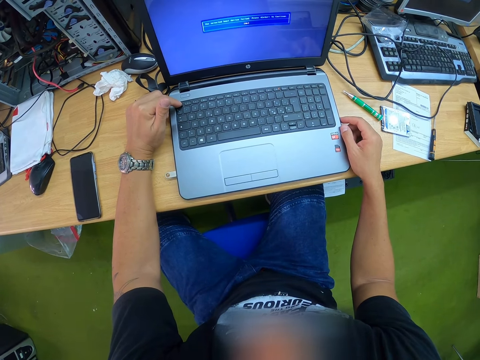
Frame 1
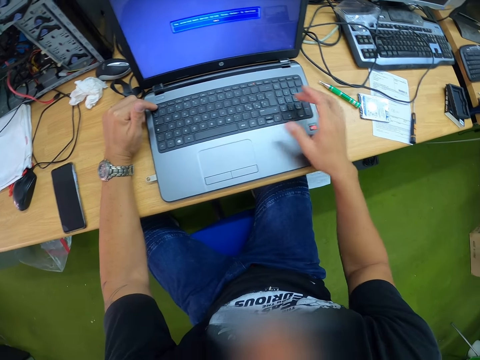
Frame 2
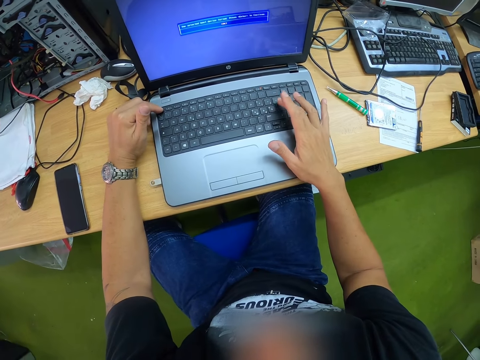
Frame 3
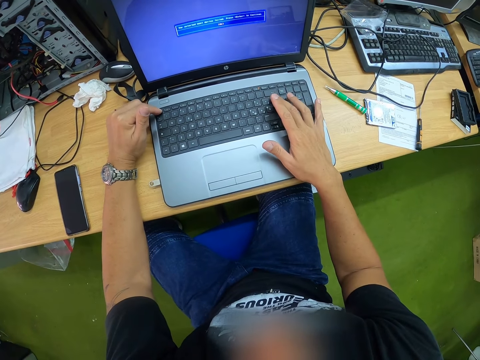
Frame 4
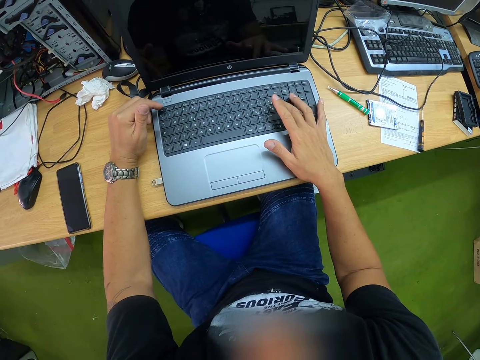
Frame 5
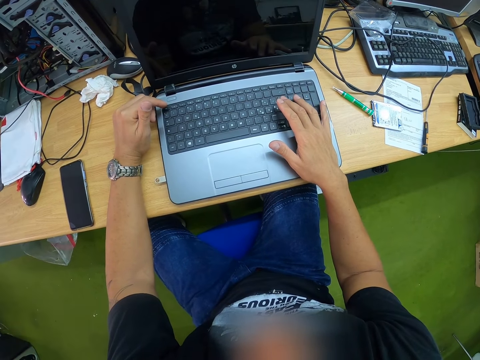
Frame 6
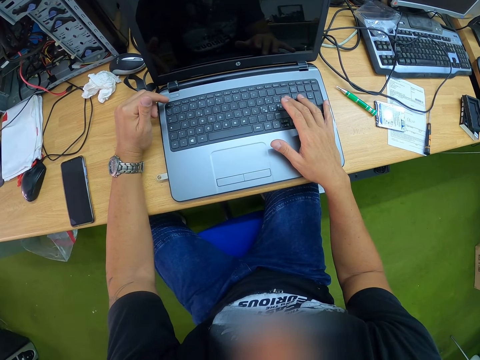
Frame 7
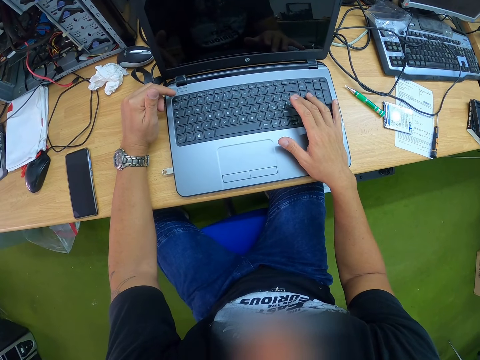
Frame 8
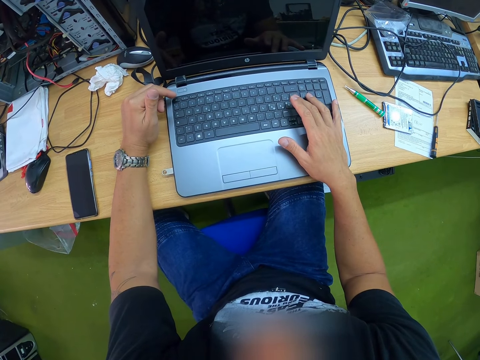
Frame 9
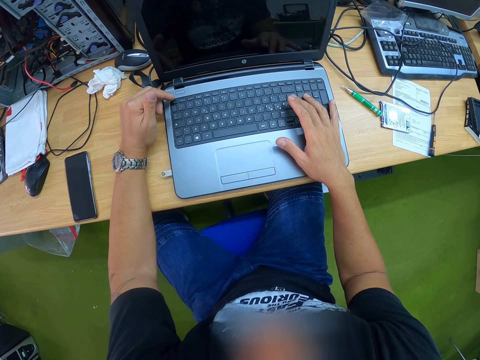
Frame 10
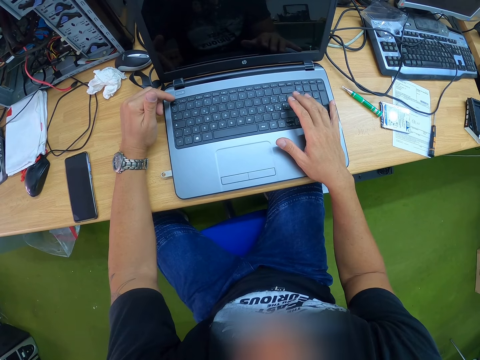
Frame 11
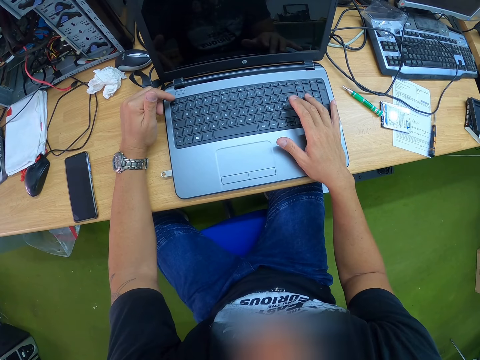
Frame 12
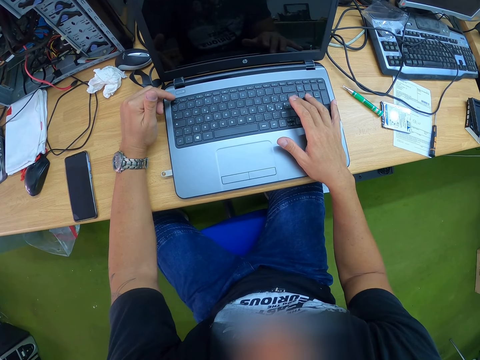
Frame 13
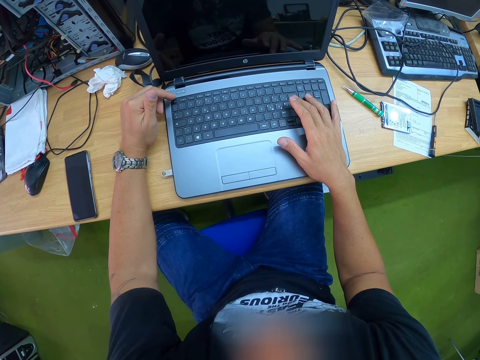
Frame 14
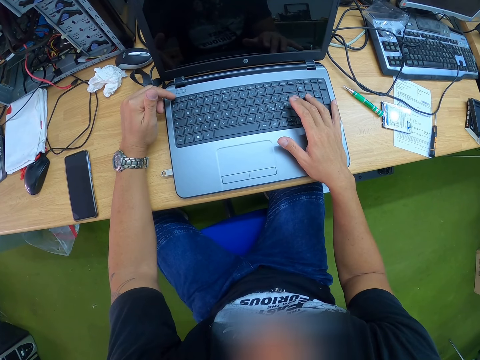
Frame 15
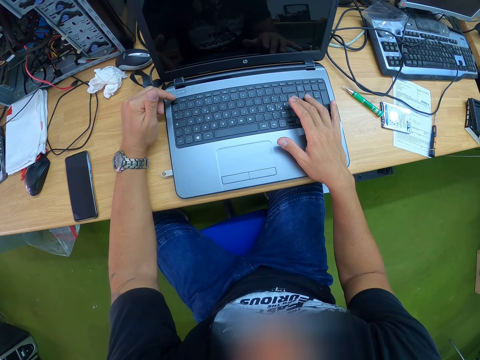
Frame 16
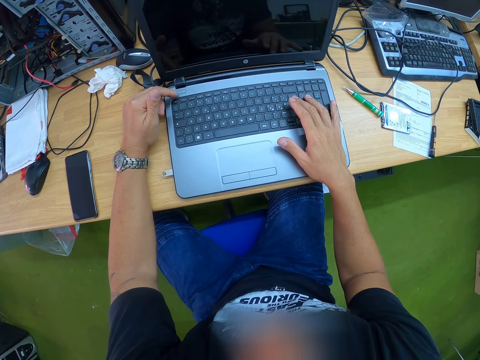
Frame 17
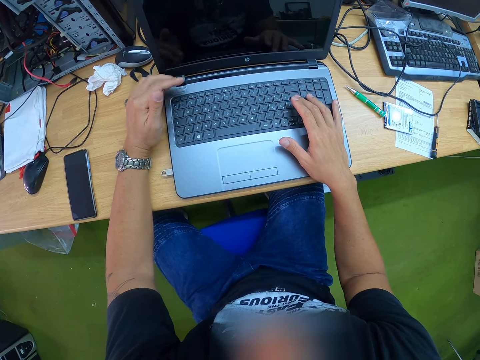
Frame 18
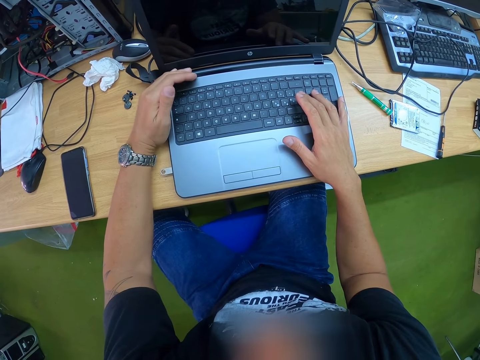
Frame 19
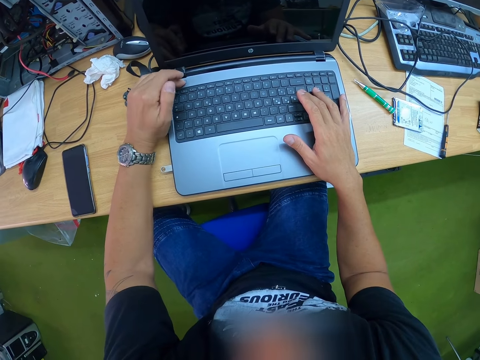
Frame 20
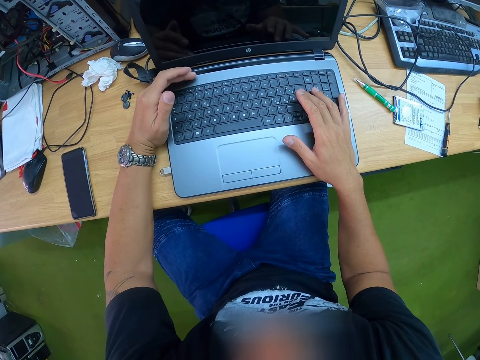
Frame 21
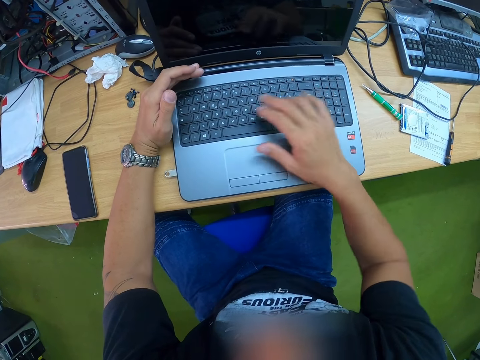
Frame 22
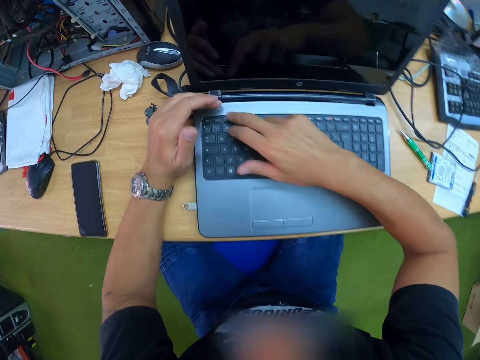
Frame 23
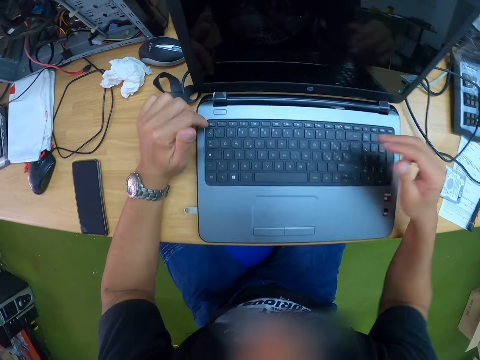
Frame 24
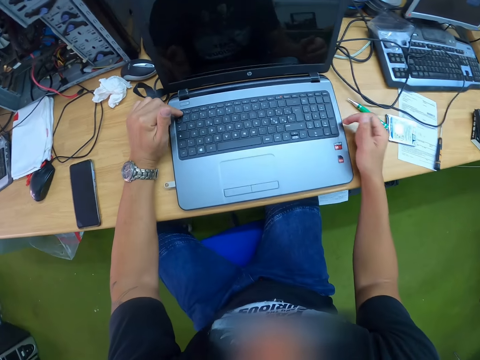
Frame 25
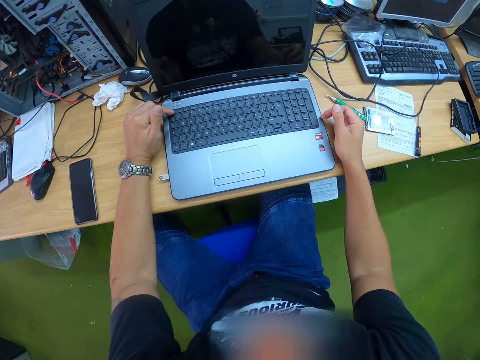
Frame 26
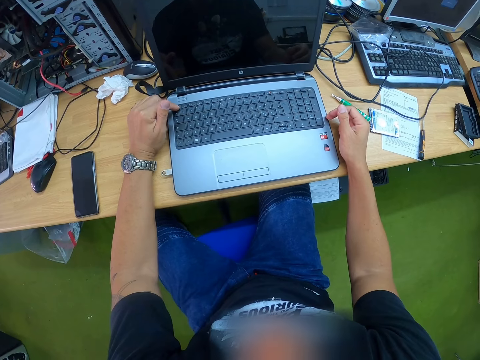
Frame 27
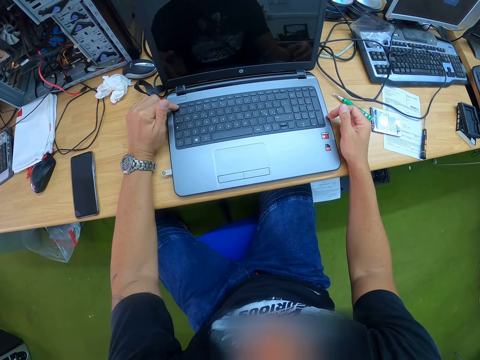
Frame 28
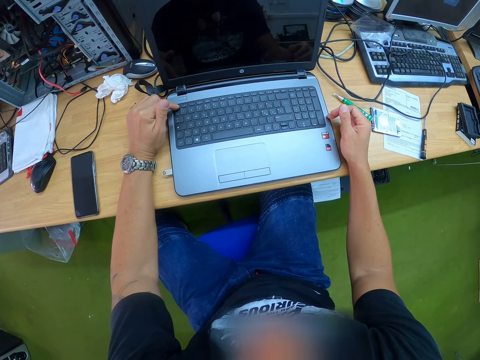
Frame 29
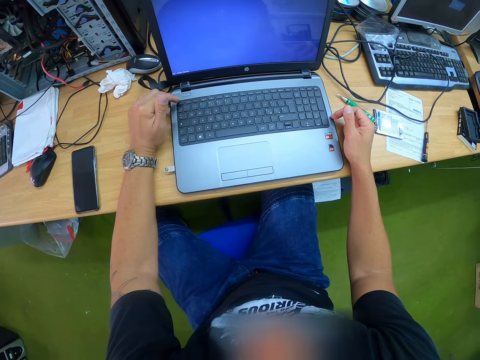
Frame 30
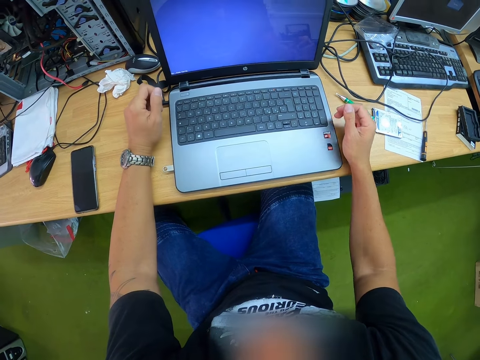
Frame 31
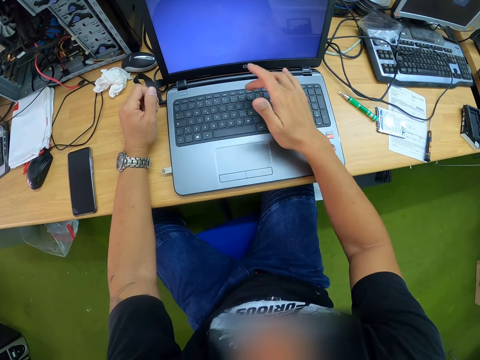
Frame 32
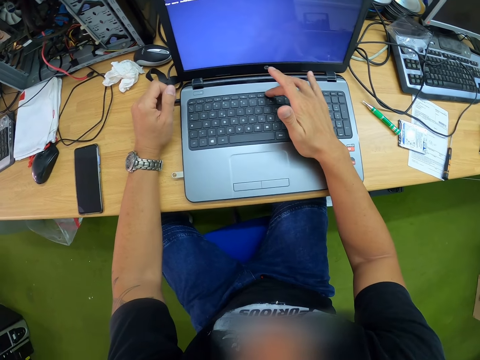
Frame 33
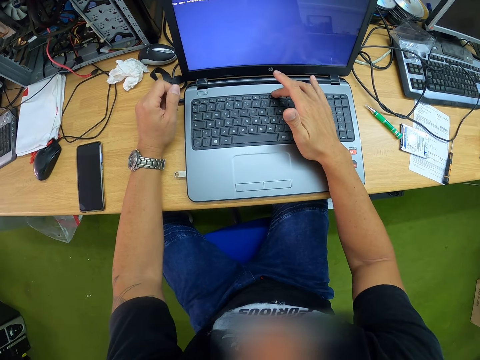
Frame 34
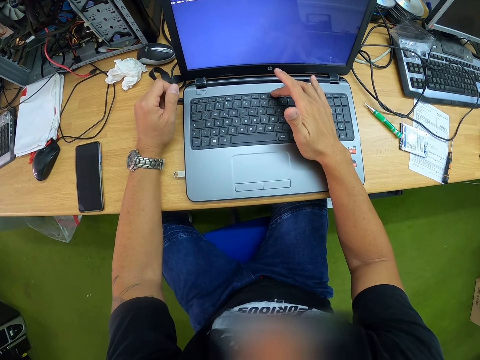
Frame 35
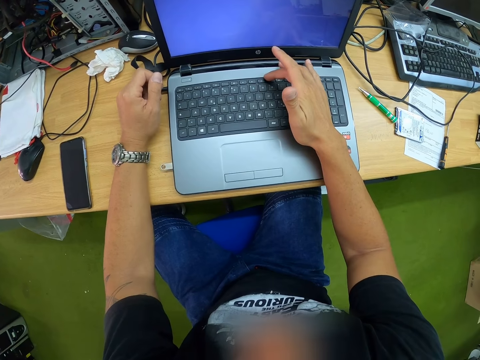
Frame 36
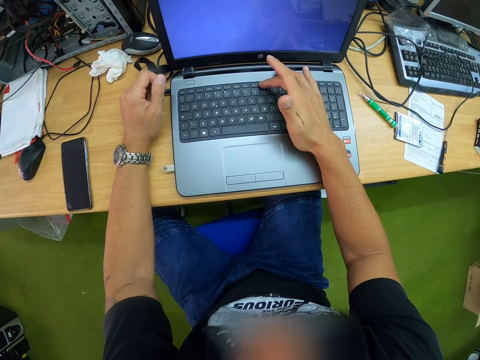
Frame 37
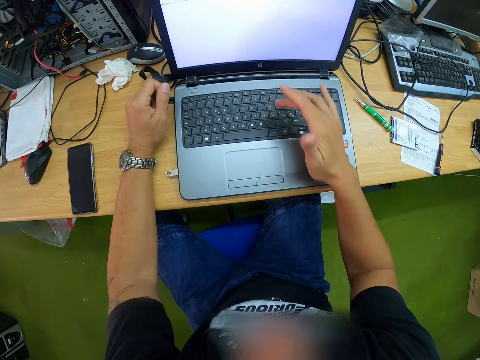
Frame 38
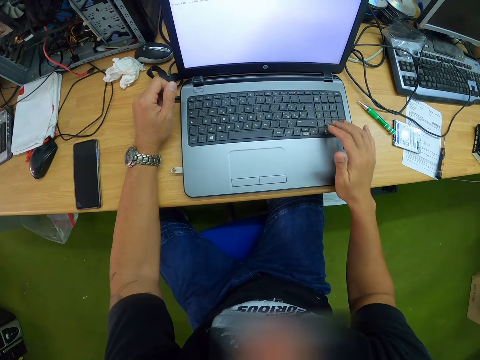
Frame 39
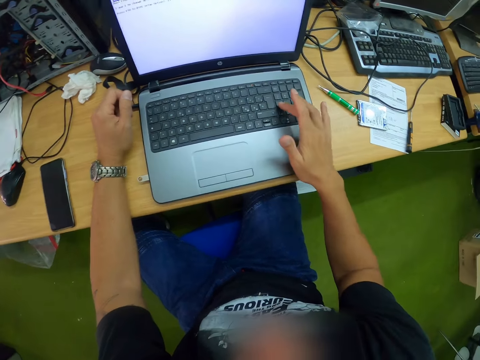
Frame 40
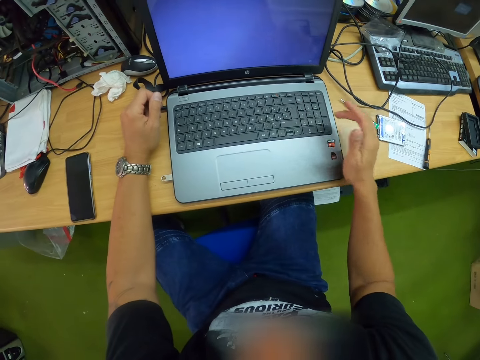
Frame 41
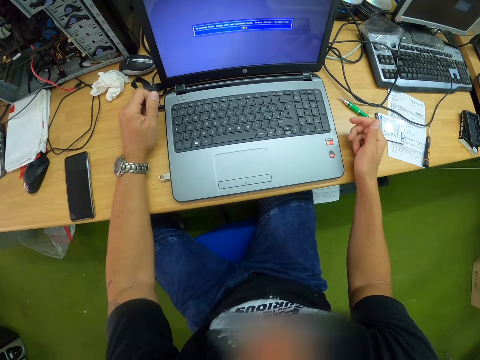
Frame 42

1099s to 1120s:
The camera wearer turns on the laptop. They operate the laptop. They turn off the laptop. They move the right fingers. They touch the laptop by the left hand. They move the right hand across the laptop. They put on the laptop. They operate the laptop.

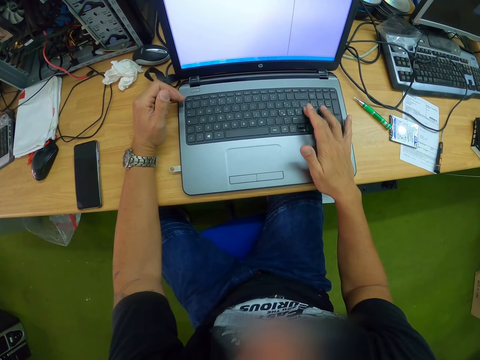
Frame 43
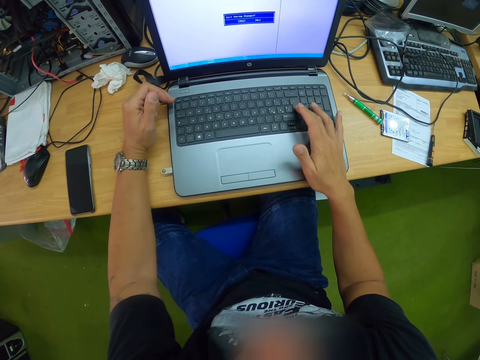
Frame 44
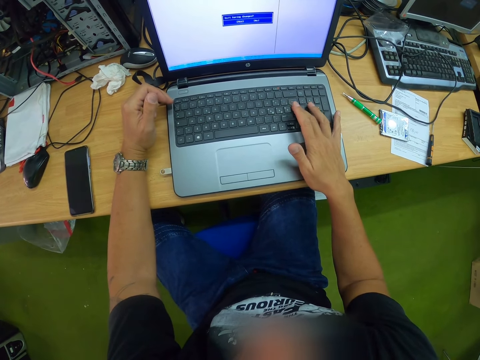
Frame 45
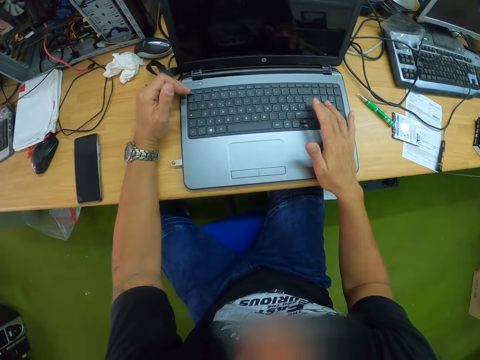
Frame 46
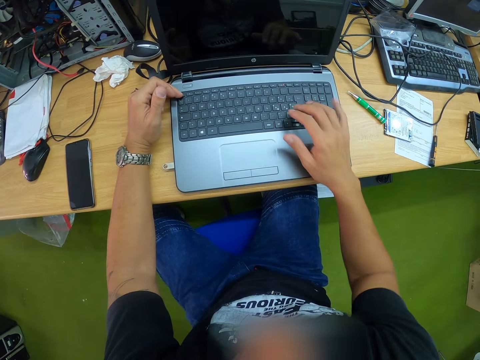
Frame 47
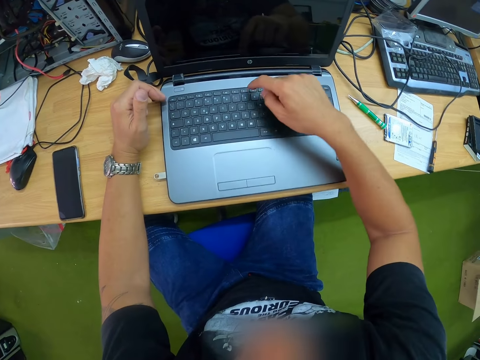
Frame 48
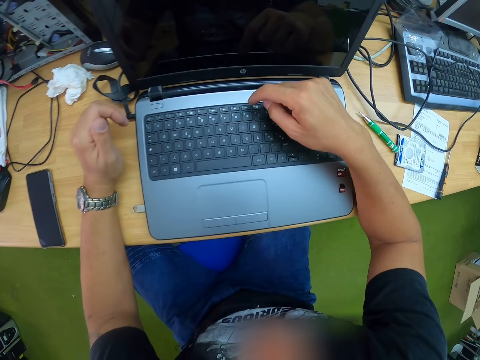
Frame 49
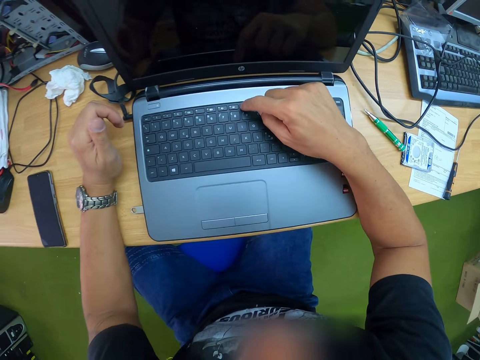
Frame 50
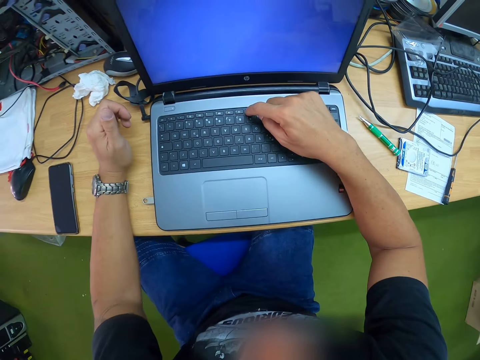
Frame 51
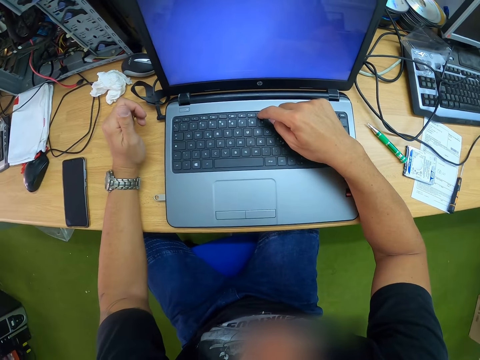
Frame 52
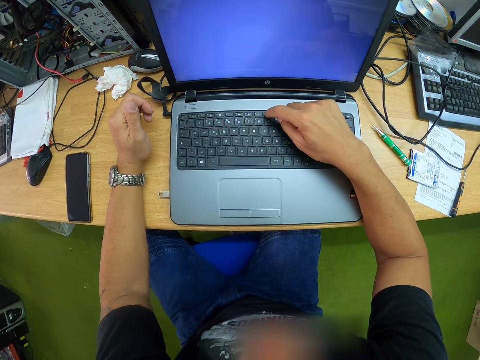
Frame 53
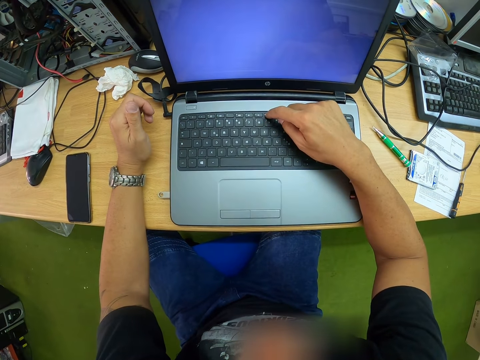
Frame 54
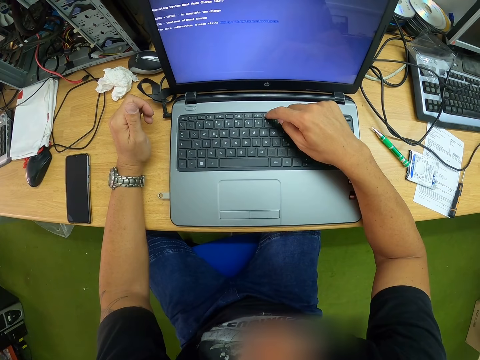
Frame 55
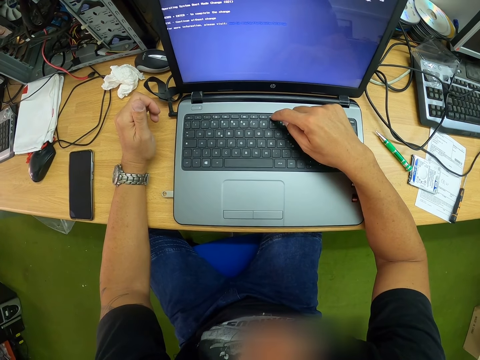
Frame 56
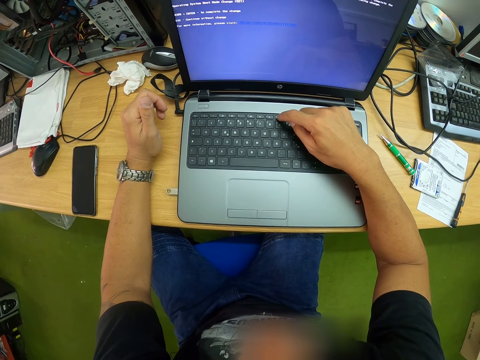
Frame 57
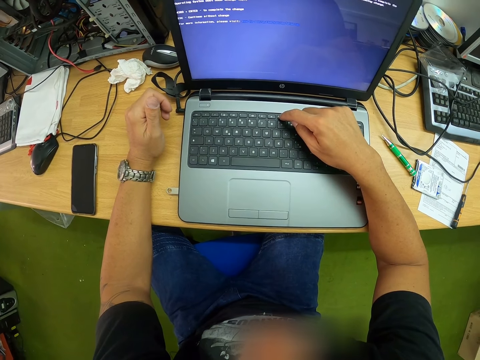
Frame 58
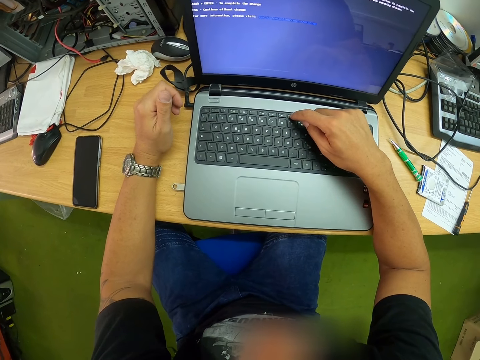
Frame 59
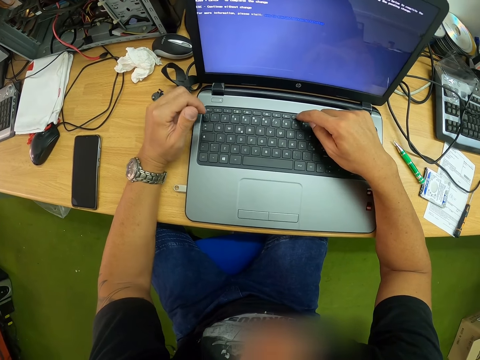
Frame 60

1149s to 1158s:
The camera wearer turns off the screen. They turn on the screen. They operate the laptop.
